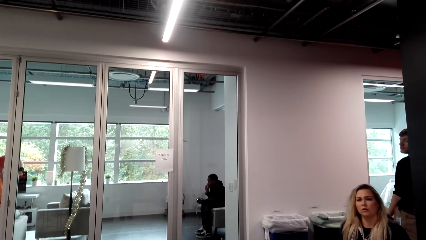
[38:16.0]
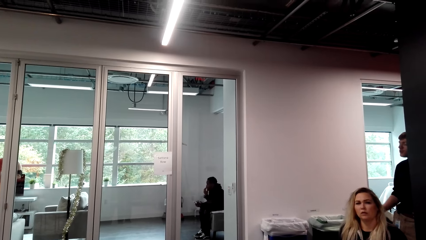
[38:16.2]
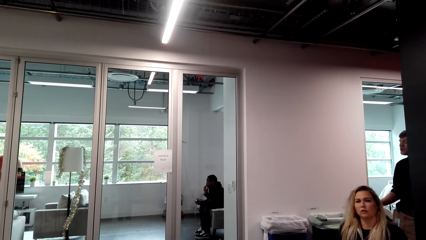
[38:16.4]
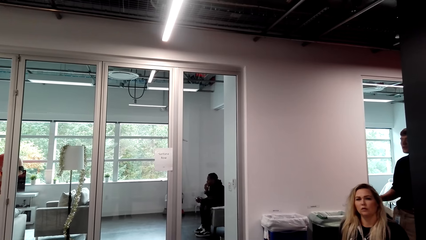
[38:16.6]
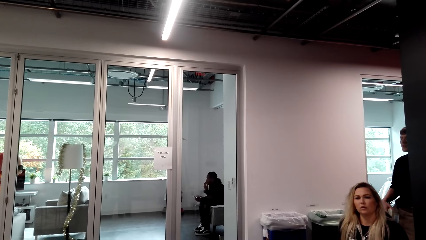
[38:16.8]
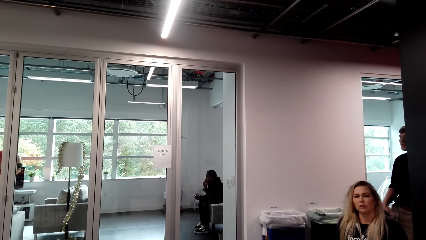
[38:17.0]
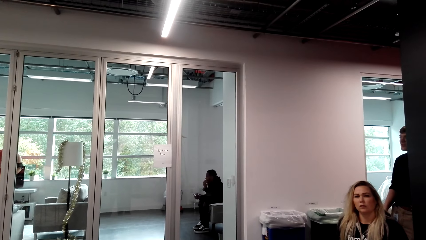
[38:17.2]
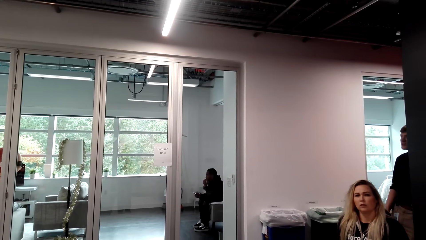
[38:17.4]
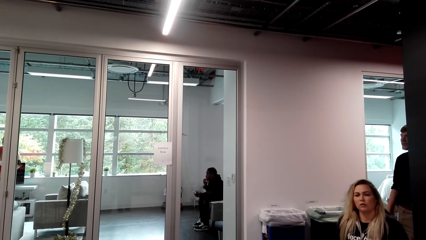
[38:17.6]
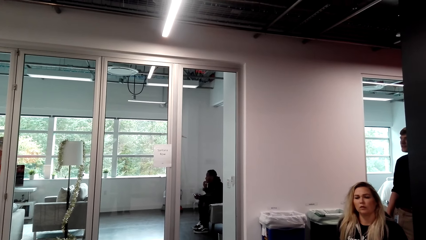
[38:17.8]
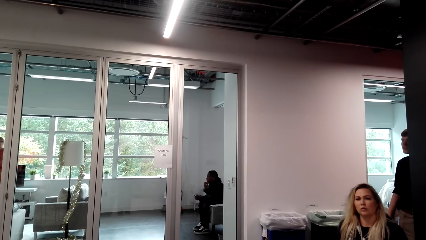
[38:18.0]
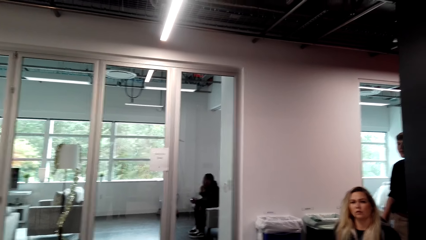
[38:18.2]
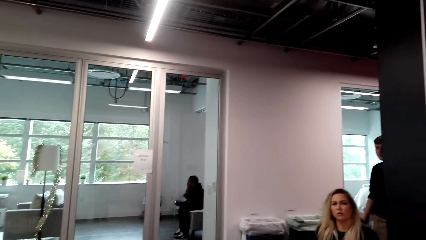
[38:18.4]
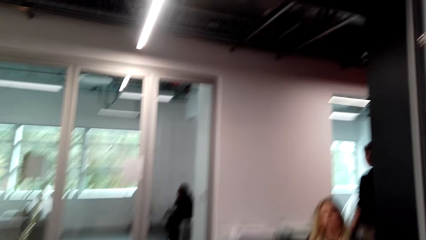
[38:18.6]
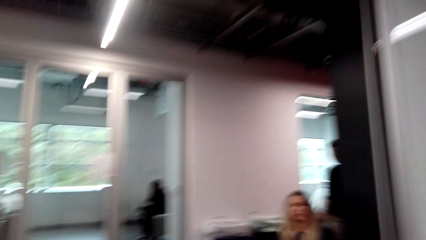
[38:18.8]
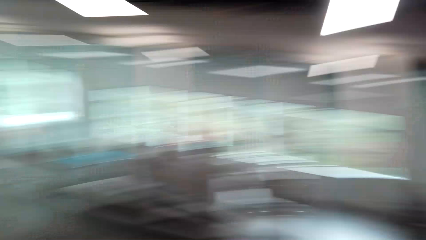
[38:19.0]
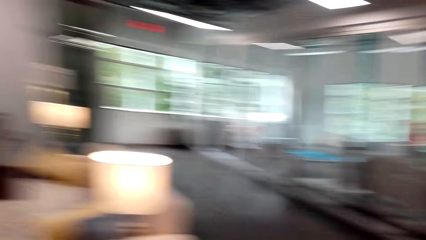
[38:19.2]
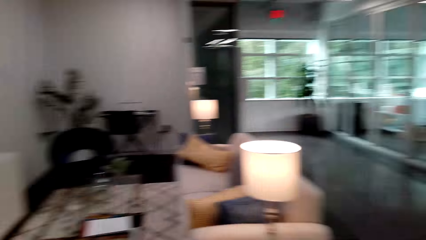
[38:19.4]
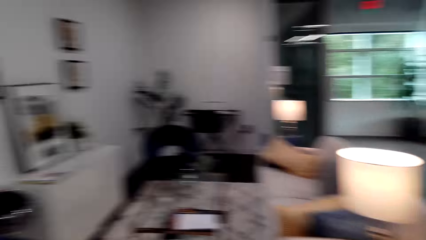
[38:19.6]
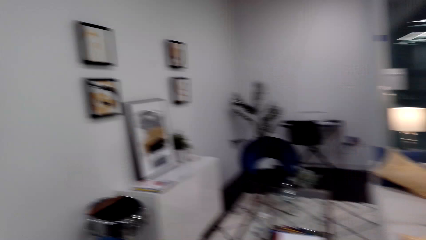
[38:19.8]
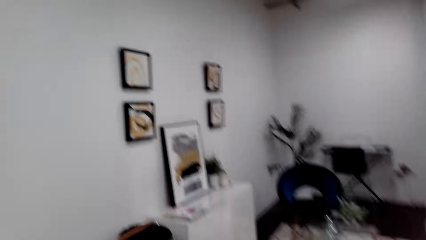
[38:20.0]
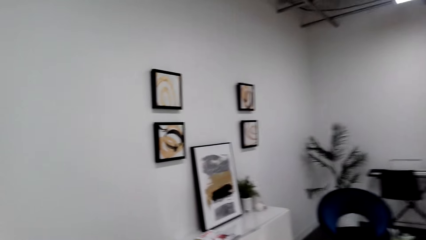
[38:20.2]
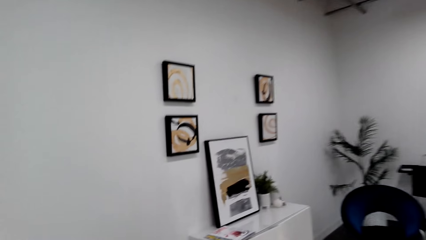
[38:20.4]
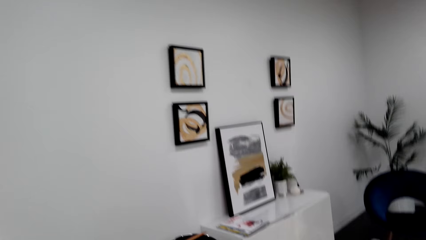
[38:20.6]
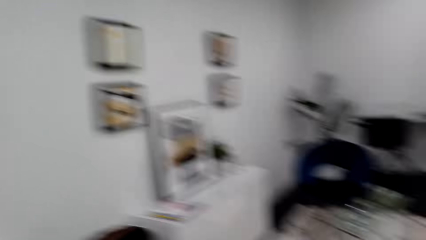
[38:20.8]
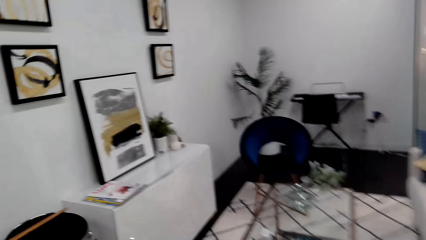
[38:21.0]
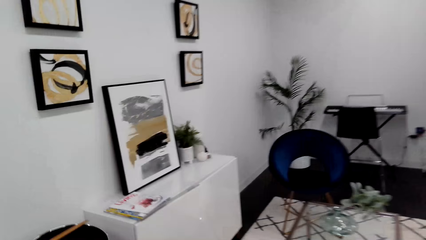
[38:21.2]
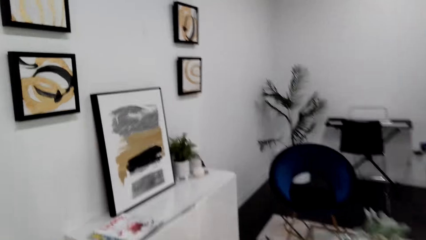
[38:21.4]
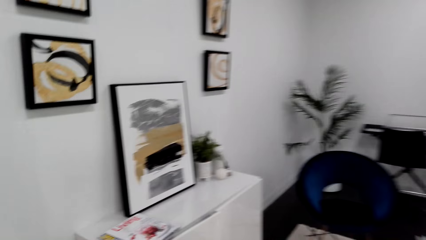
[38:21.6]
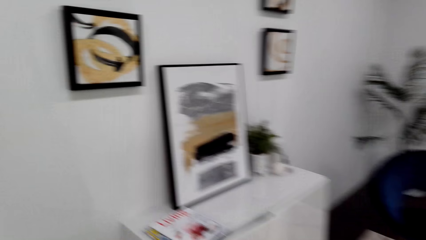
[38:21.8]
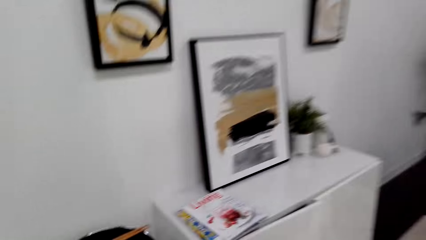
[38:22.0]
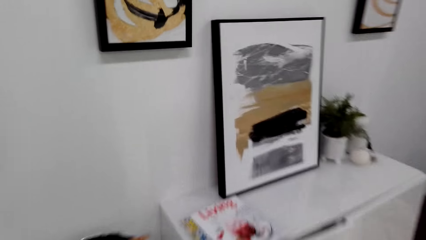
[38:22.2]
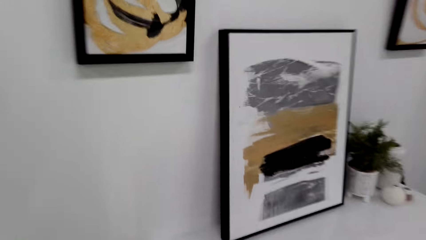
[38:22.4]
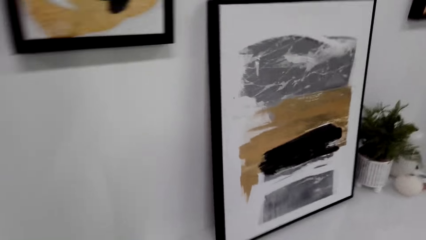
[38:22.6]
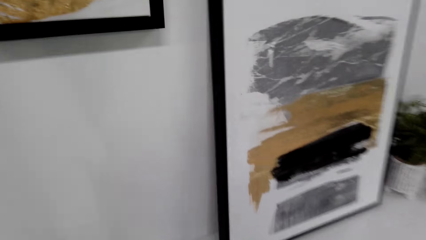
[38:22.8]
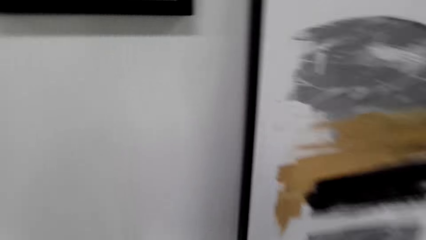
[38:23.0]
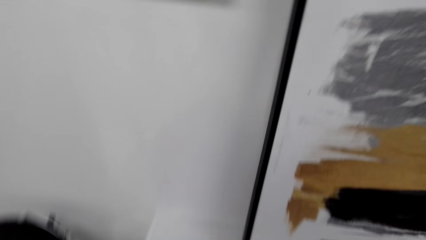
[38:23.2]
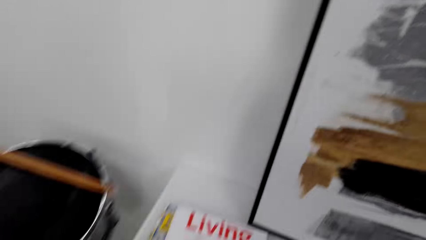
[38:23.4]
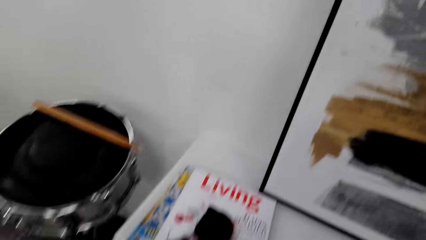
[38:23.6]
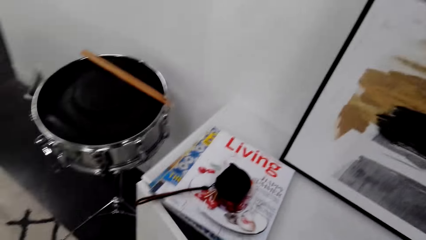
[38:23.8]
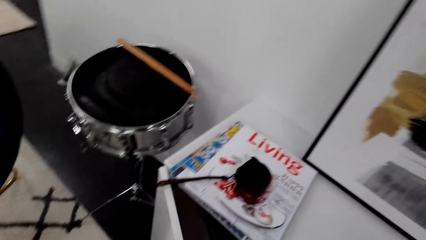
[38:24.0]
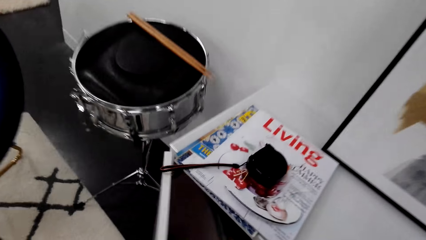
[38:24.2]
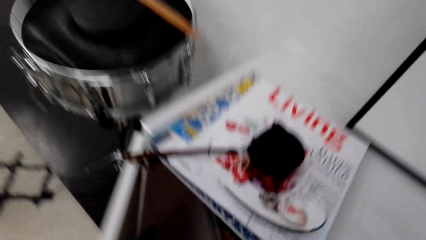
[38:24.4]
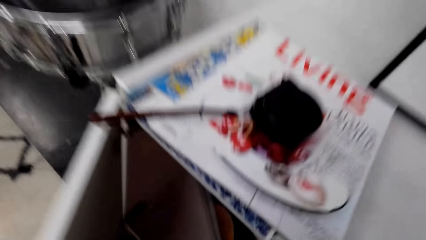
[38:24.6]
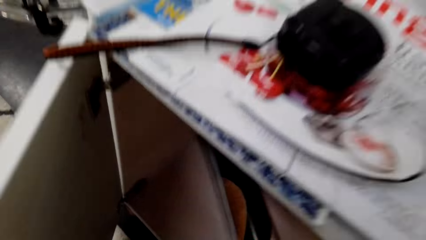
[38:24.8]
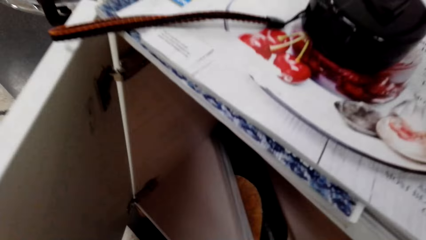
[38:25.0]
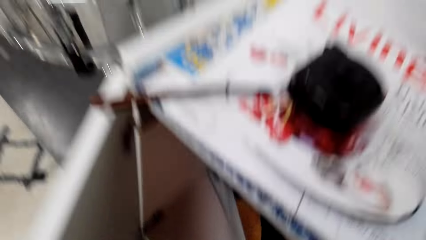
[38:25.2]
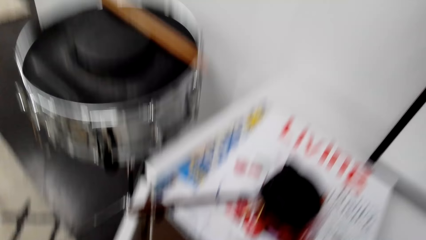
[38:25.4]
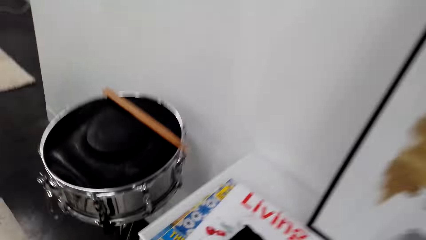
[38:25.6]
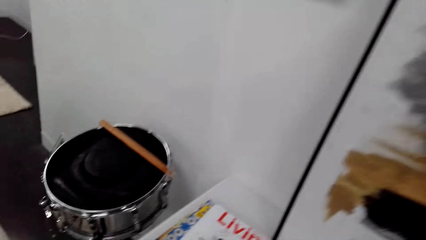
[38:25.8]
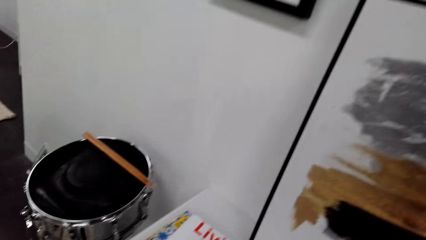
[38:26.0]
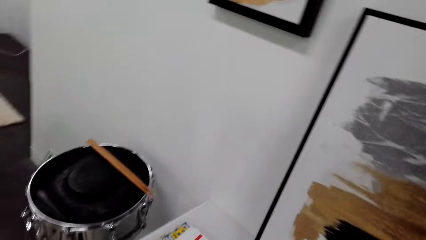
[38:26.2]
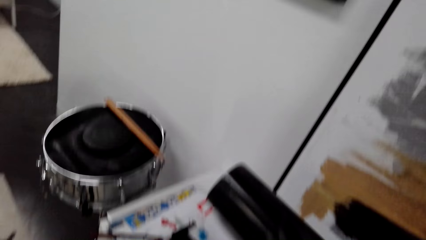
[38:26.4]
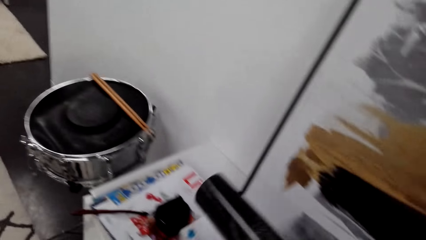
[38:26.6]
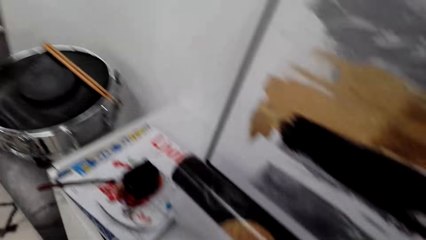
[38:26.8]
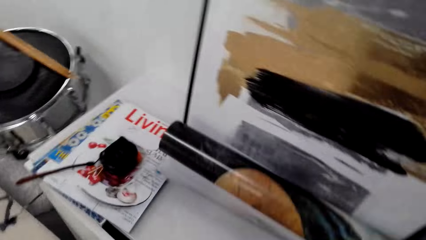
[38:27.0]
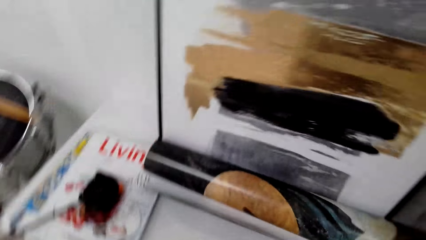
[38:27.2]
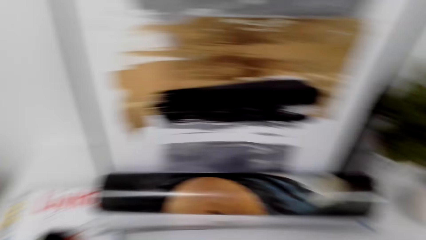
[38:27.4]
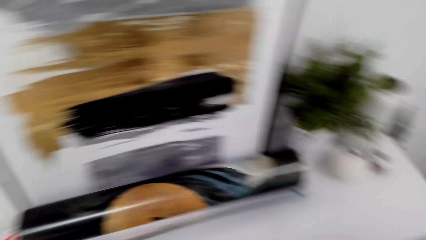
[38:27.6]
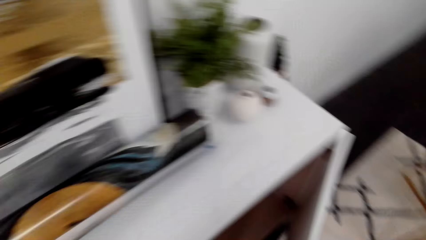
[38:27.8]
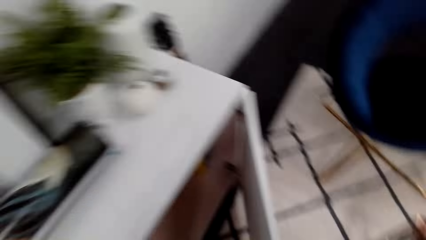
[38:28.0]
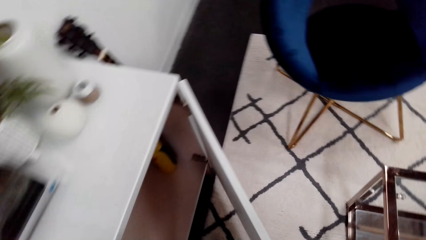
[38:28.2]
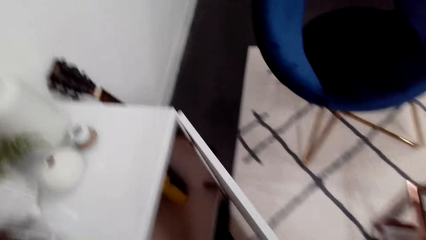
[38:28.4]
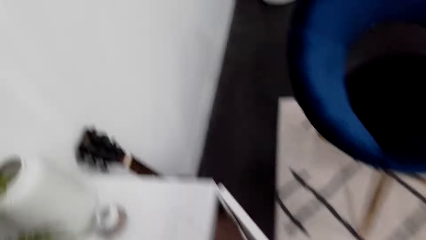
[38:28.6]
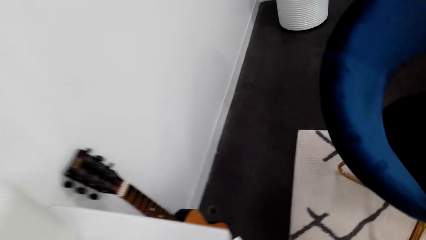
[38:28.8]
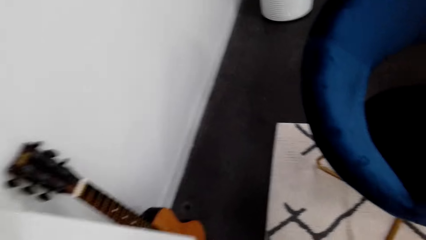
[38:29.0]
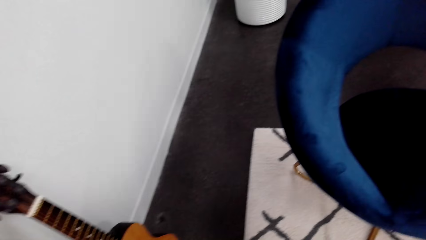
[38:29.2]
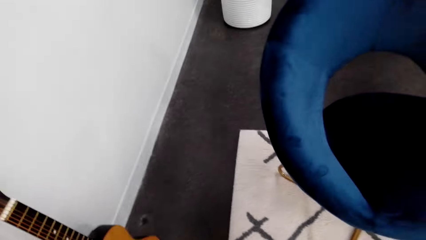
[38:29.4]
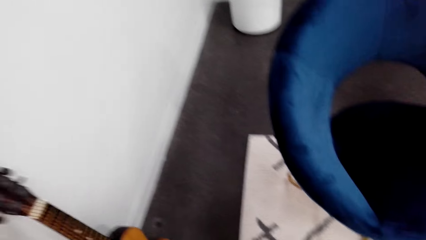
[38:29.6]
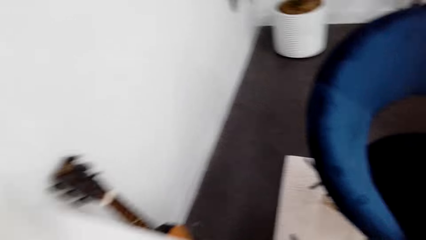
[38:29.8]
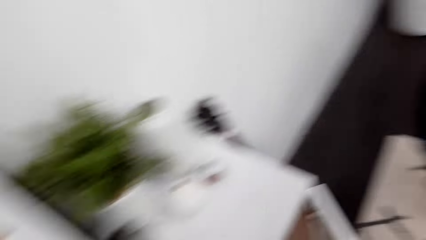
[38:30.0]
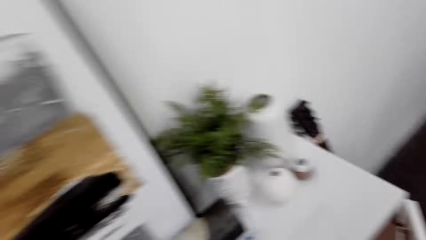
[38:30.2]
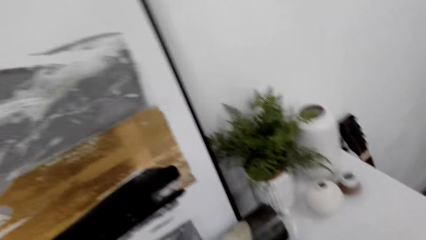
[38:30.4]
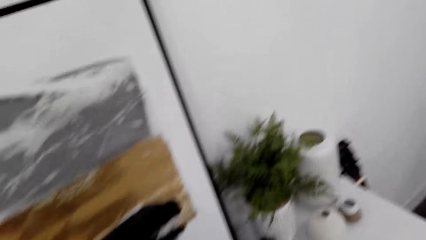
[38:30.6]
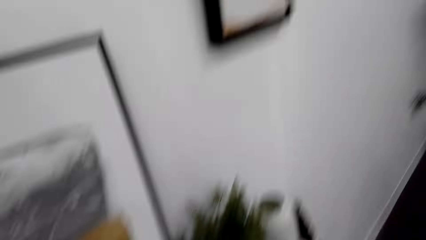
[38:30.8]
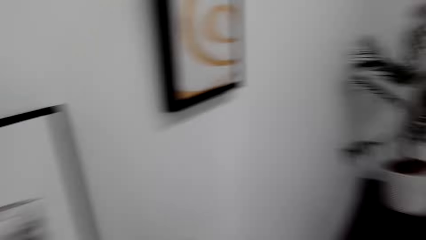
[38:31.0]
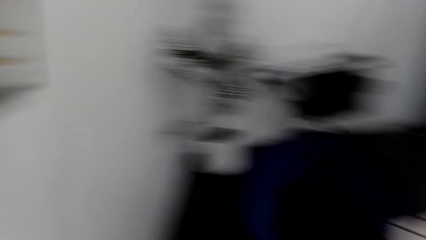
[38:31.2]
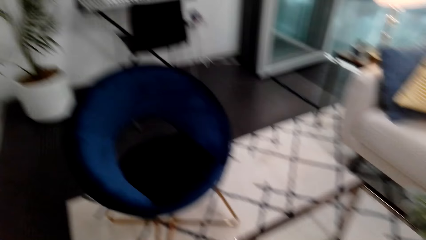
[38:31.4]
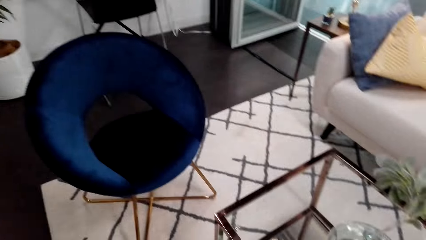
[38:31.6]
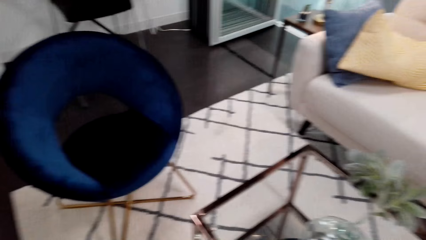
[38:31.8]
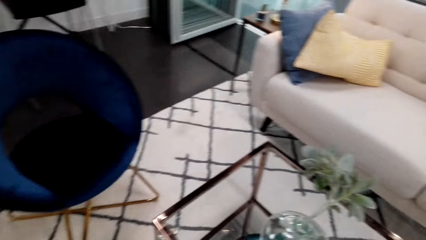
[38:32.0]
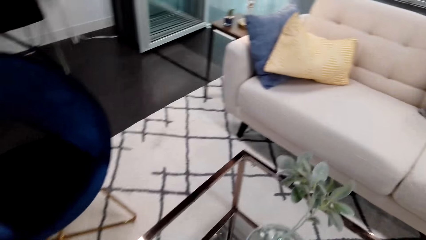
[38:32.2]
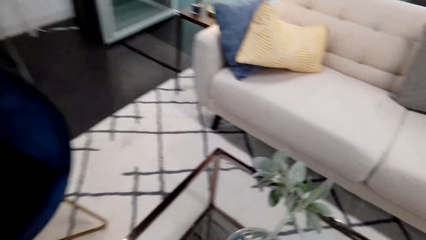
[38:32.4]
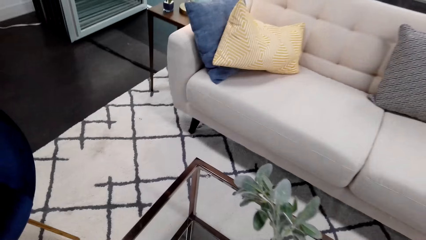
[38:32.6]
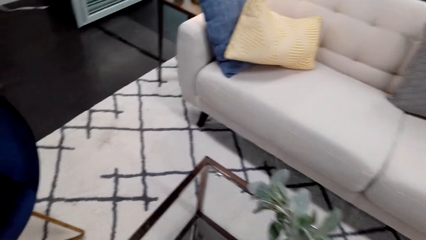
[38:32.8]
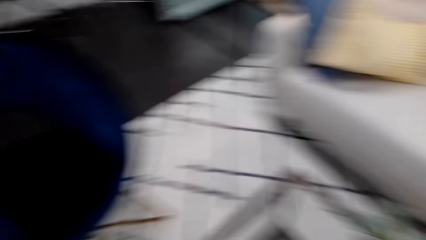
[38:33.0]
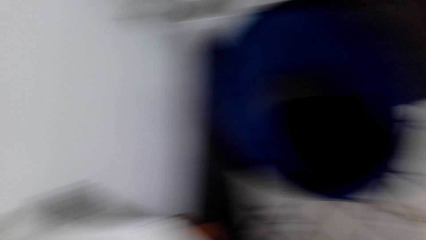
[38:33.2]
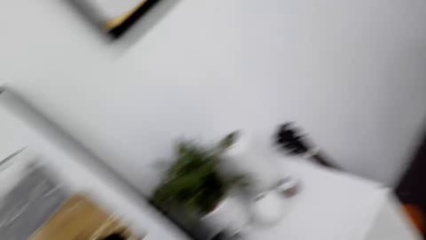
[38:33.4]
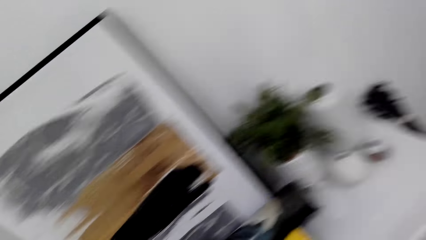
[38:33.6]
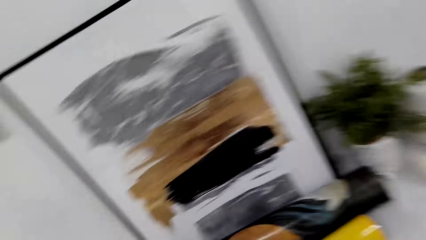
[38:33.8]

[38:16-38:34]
A man talks to the camera wearer. The camera wearer talks to the man. They walk toward the decoration. They open the cabinet. They pick up the decoration. They are taking the portrait inside the cupboard. They put the decoration down. They open the cabinet. They look around the room.
